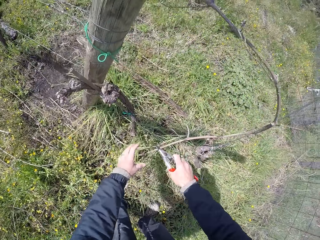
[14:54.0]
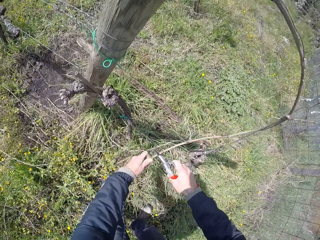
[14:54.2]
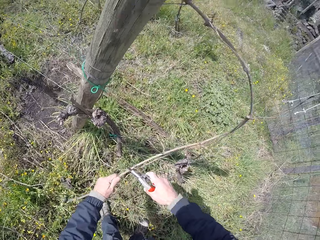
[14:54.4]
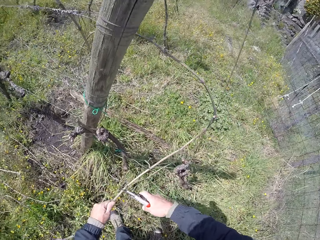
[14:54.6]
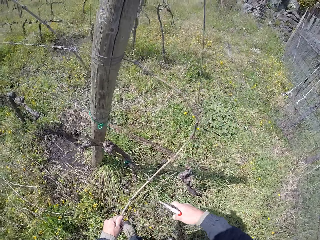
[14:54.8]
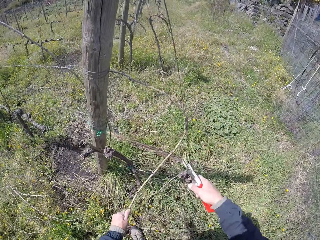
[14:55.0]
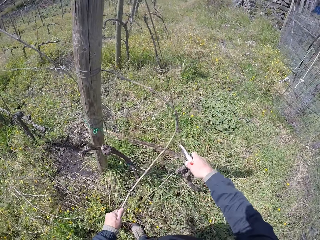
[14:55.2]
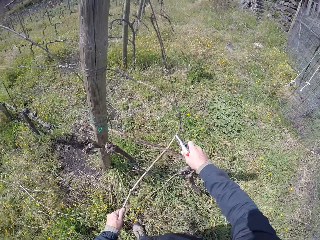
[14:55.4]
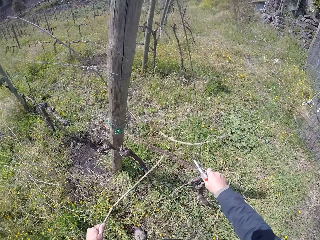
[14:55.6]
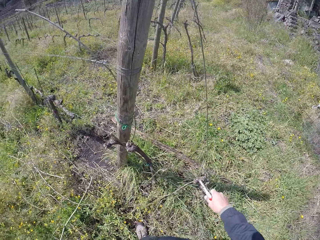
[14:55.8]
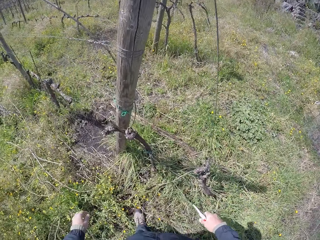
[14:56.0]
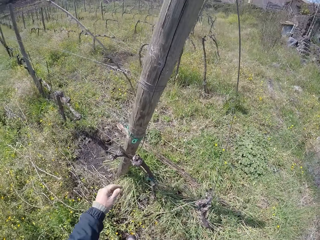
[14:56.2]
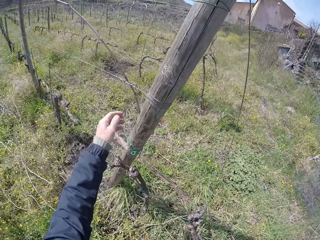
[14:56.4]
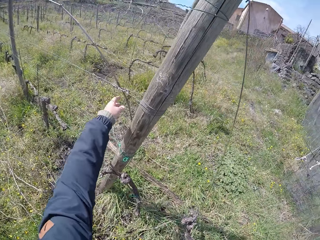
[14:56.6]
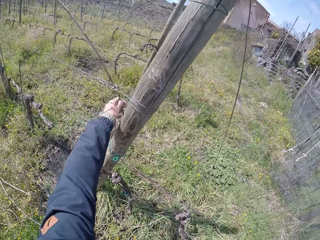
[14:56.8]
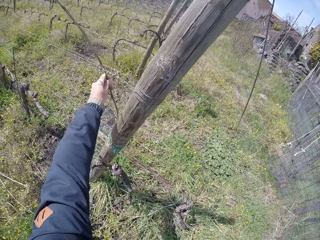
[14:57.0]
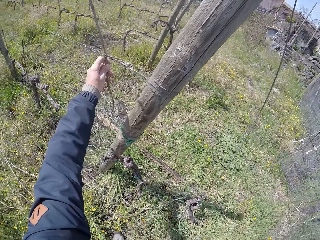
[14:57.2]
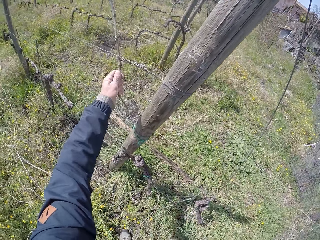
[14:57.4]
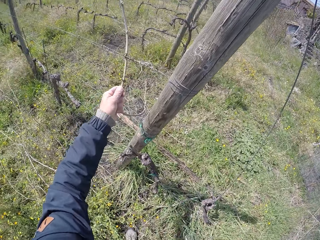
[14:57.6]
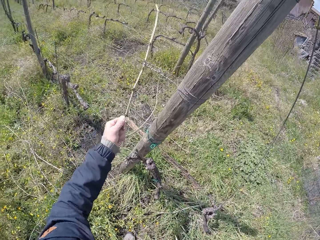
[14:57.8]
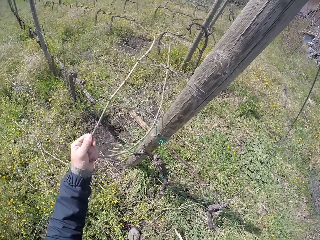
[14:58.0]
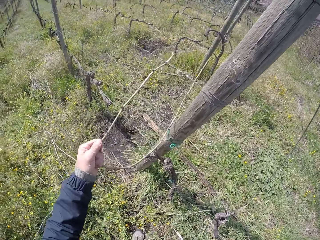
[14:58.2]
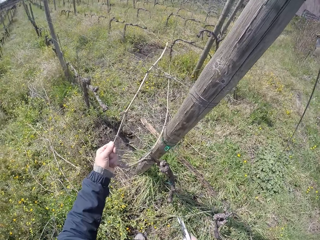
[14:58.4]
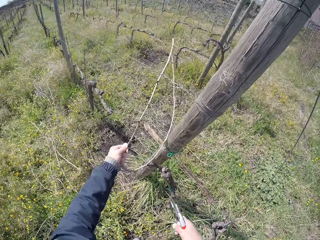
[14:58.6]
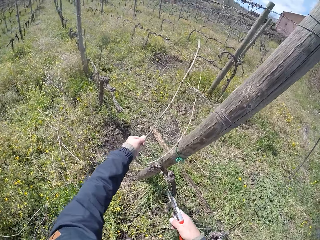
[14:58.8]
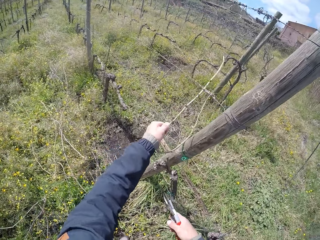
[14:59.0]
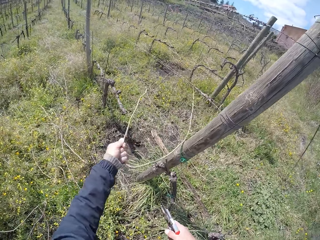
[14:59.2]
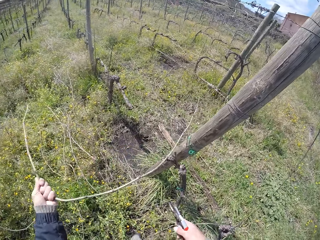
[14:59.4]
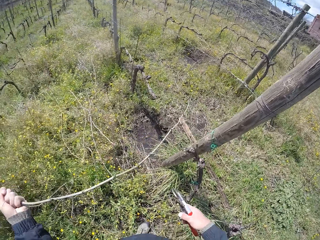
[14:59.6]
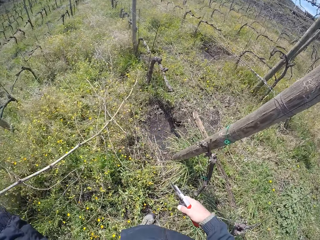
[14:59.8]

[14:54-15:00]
The camera wearer pulls a stick branch from the wire mesh with the secateurs in his right hand. He pulls the stick branch from the wire mesh with his left hand. He cuts the stick branch with the secateurs in his right hand. He drops the stick branch on the ground with his left hand. He pulls the stick branch from the wire mesh with his left hand. He moves the twigs to the ground.

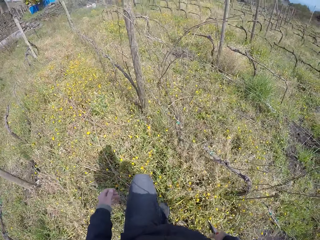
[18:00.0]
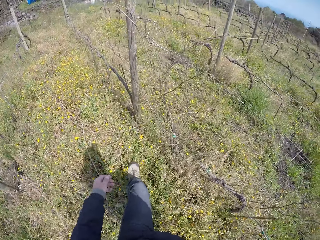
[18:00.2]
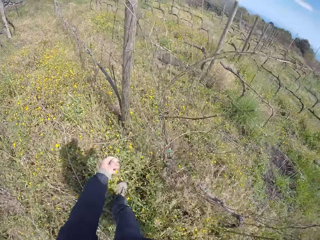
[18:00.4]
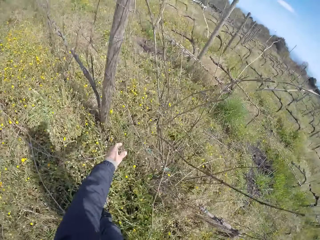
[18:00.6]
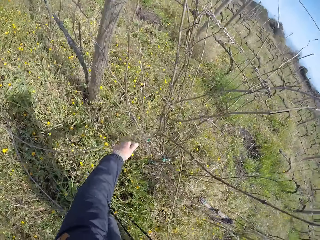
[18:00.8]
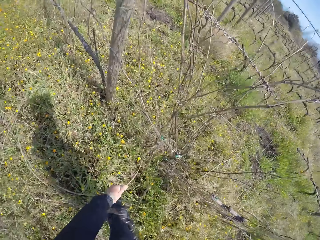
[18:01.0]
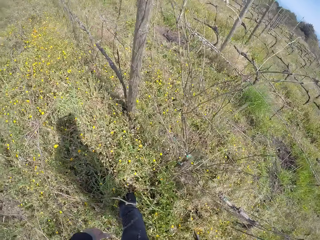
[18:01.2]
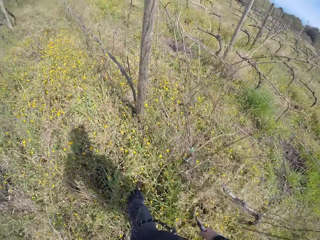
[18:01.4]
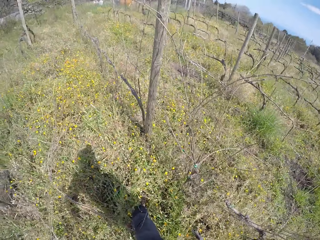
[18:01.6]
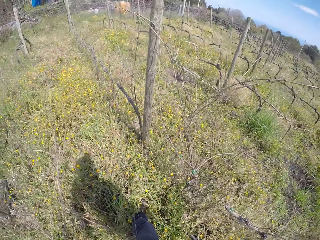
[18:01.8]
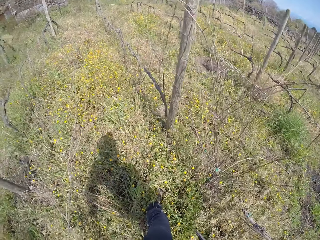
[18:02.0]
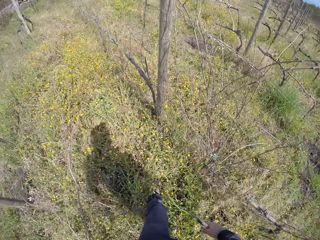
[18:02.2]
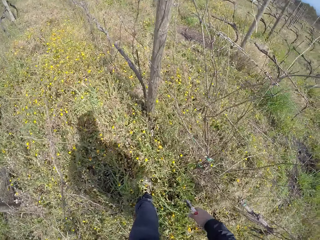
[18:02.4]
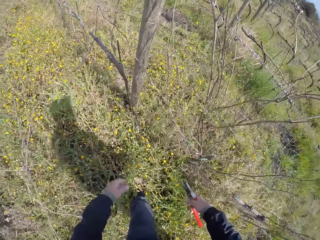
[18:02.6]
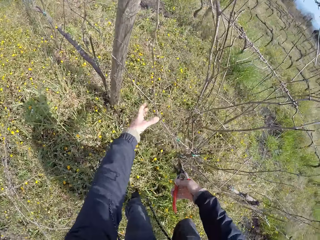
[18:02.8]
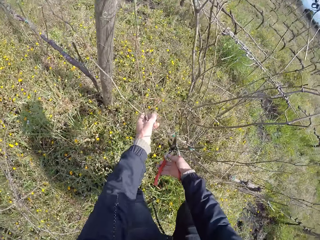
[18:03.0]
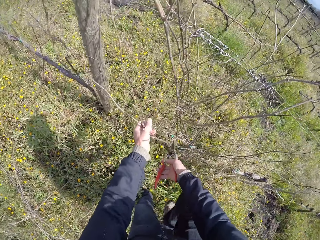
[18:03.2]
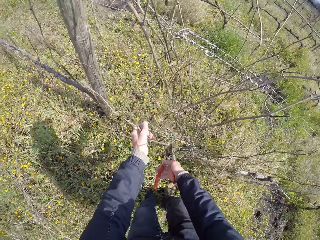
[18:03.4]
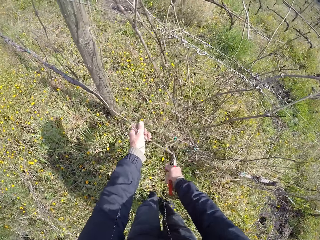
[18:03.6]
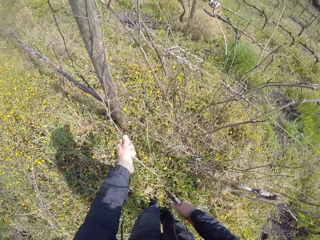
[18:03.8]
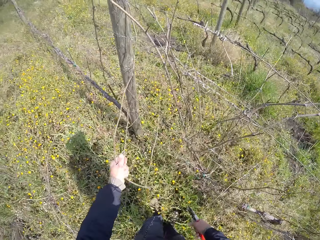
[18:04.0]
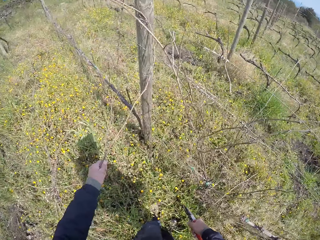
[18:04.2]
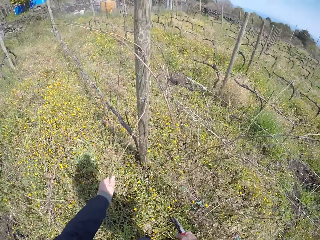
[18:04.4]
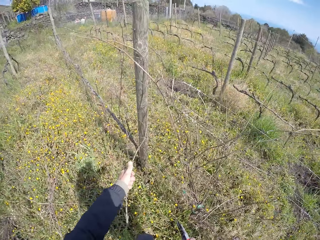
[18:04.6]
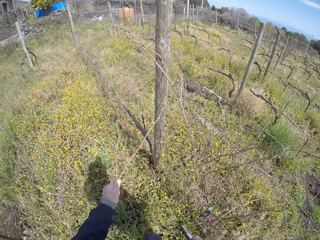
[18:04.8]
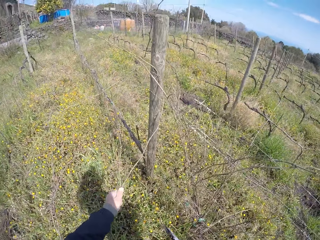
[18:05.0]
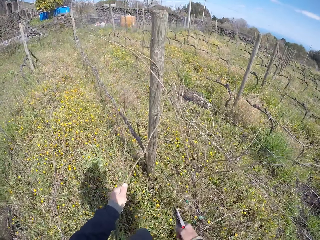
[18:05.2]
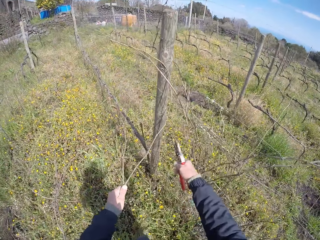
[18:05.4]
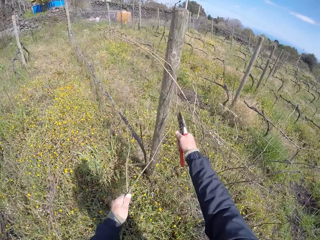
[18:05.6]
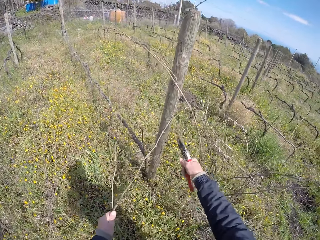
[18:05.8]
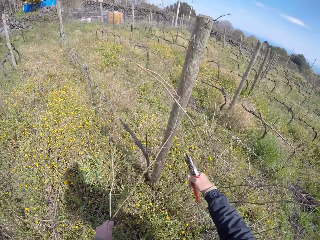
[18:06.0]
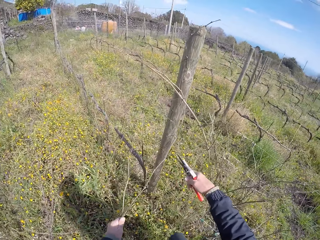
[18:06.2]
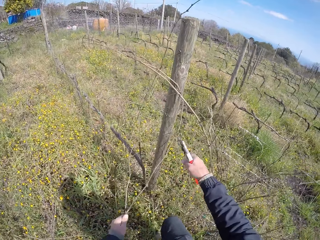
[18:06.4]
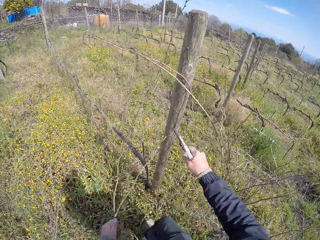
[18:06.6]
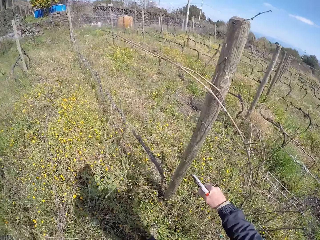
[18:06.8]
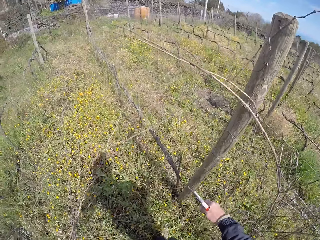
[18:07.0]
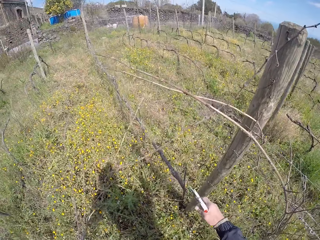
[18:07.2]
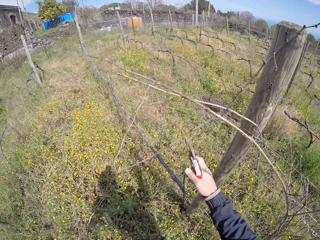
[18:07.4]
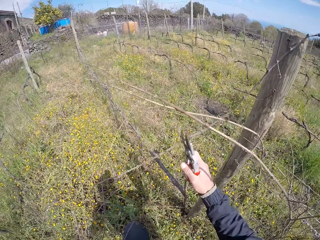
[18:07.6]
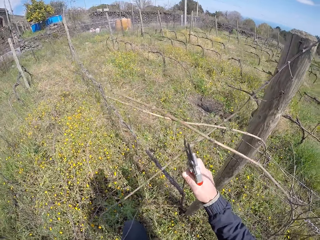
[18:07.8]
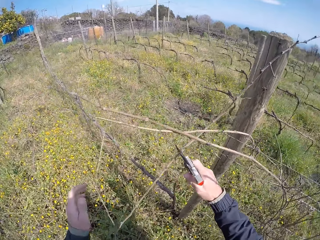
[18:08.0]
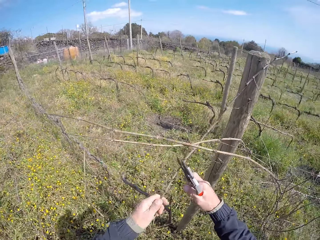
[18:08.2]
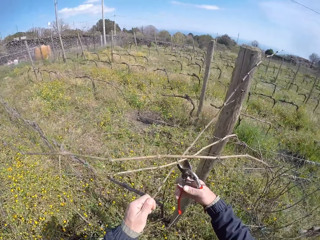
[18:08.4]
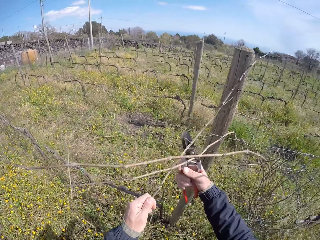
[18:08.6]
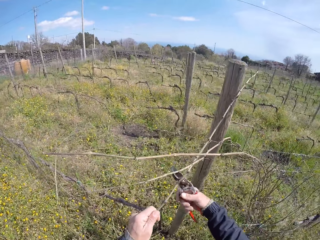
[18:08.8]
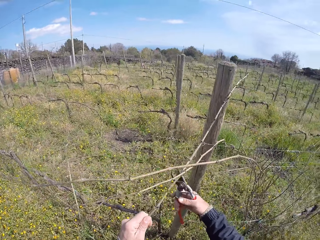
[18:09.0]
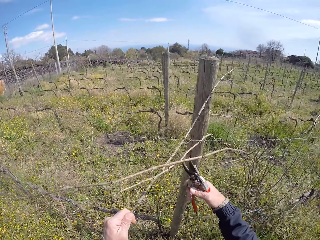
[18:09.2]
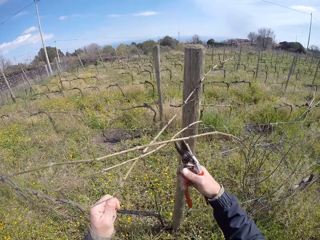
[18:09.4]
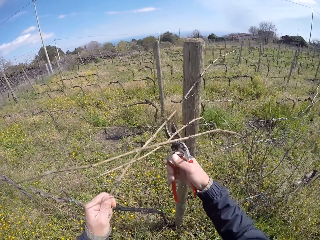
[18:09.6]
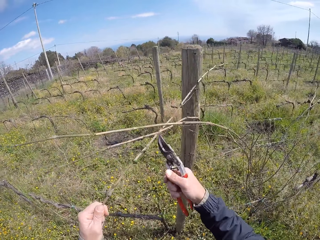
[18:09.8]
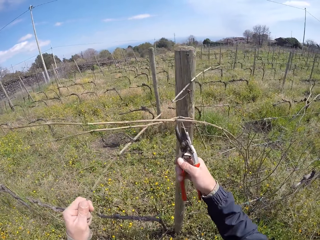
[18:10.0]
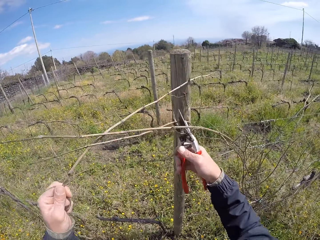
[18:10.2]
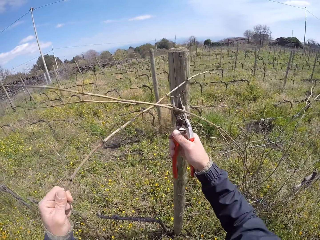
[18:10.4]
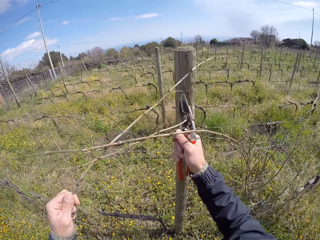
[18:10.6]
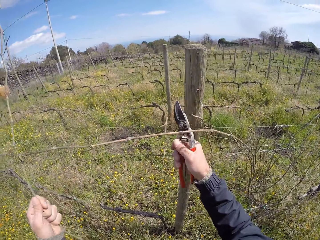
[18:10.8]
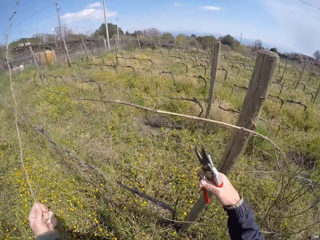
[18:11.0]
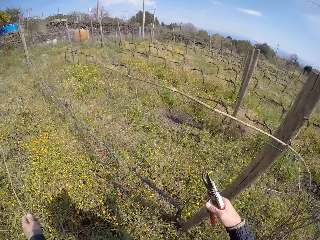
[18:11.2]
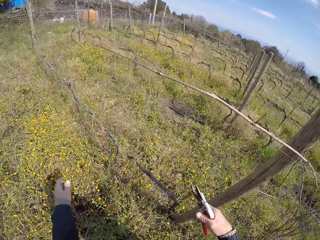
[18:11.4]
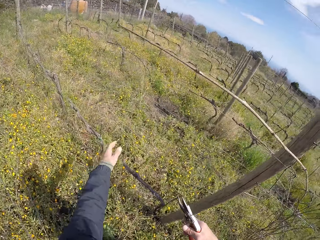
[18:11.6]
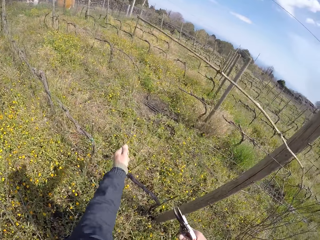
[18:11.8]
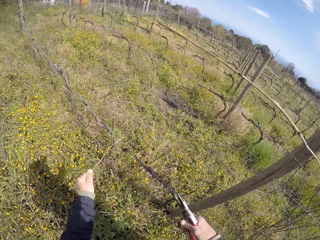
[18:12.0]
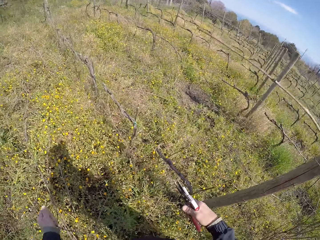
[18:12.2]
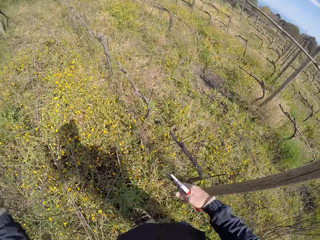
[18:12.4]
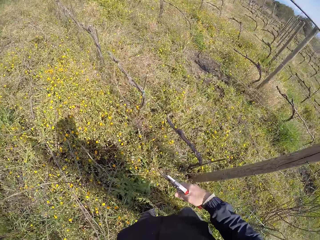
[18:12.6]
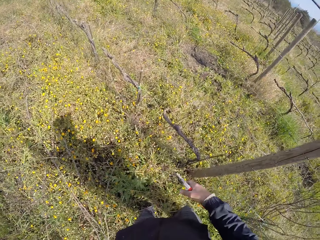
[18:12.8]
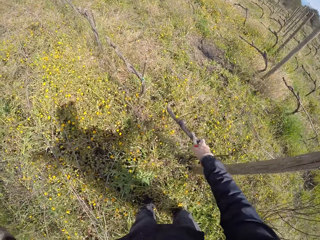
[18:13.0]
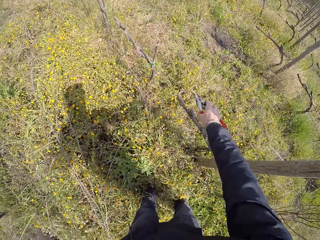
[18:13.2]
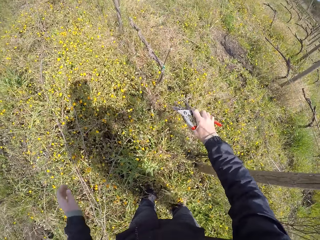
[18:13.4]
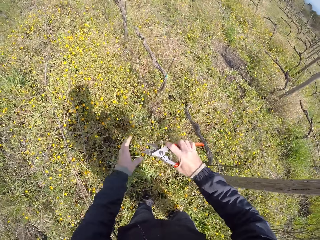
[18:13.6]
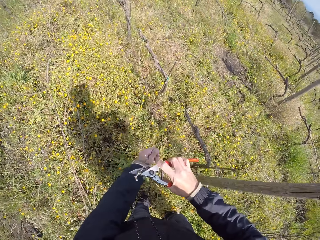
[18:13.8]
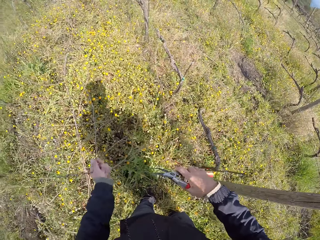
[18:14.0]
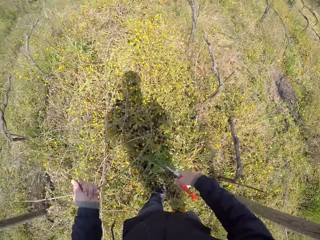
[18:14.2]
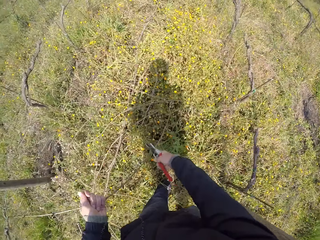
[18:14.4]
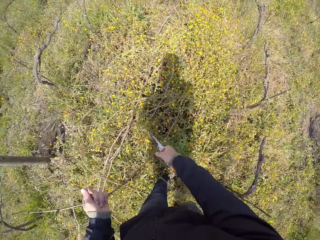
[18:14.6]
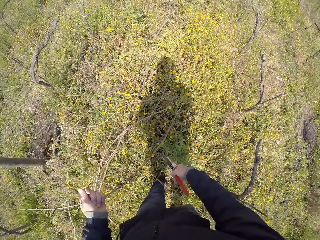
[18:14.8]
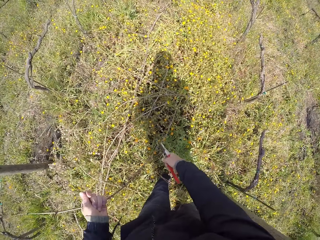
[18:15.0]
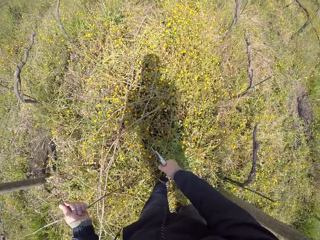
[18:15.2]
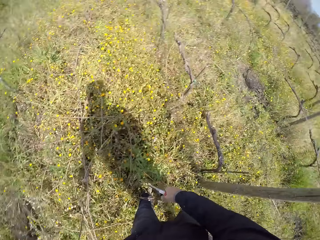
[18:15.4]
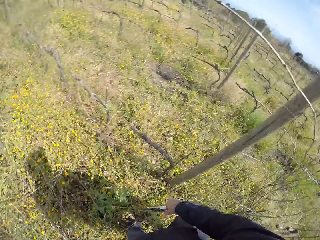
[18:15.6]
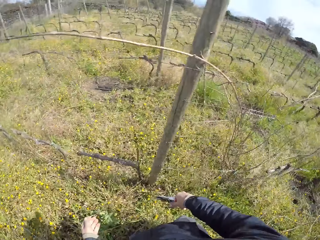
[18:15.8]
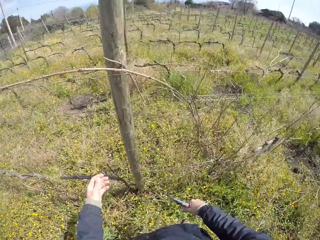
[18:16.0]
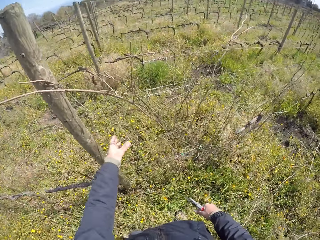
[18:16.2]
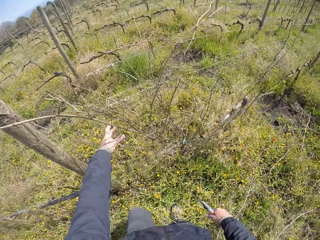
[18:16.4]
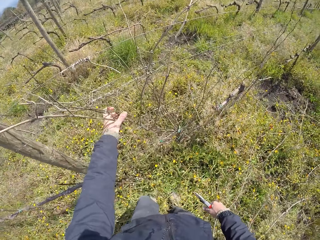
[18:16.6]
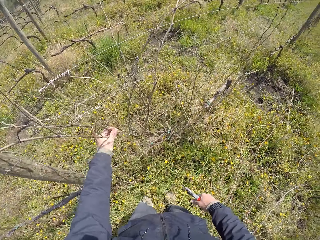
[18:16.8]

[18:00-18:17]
The camera wearer pulls a stick branch or twig from the wire mesh with his left hand. He does so again. He cuts the stick branch with the secateurs or shears in his right hand. He throws the twig on the ground. He cuts the stick branch with the secateurs in his right hand. He pulls the stick branch from the wire mesh with his left hand. He cuts the twigs with the shears. He drops the stick branch on the ground with his left hand. He pulls the stick branch from the wire mesh with his left hand. He pulls the stick branch from the wire mesh with his right hand. He passes the stick branch from his right hand to his left hand. He cuts the stick branch with the secateurs in his right hand. He pulls the twig using his left hand.
